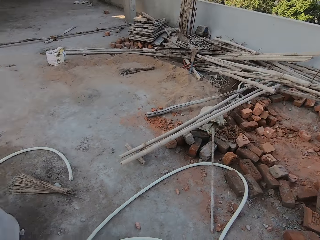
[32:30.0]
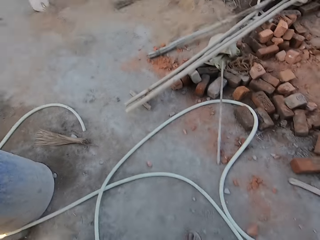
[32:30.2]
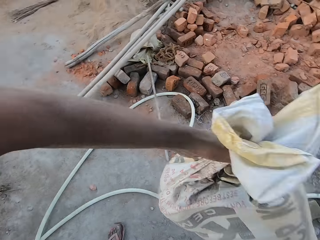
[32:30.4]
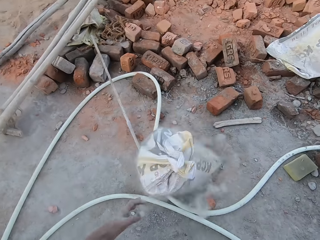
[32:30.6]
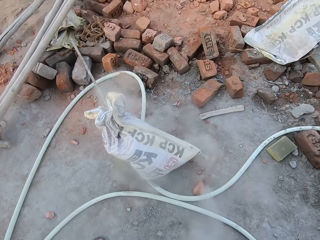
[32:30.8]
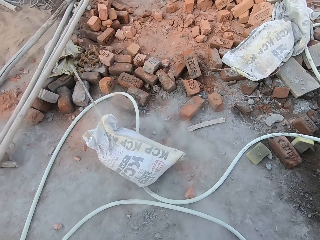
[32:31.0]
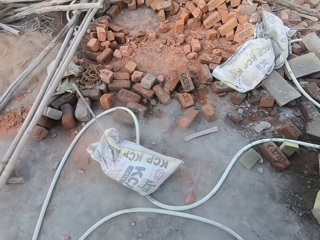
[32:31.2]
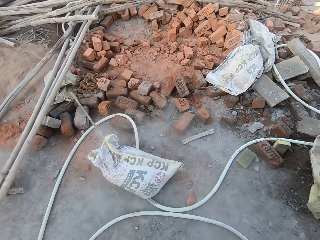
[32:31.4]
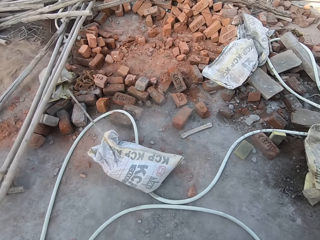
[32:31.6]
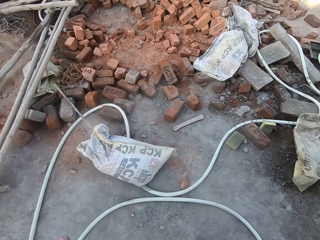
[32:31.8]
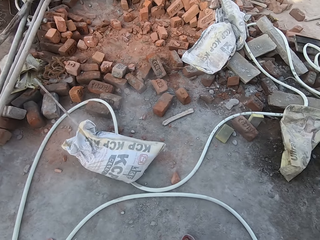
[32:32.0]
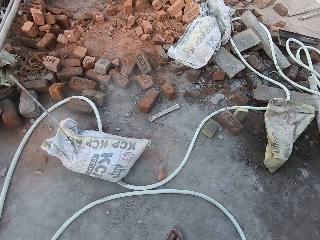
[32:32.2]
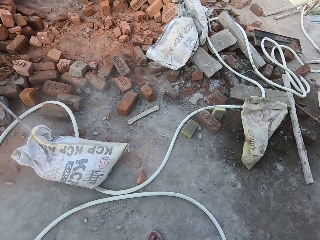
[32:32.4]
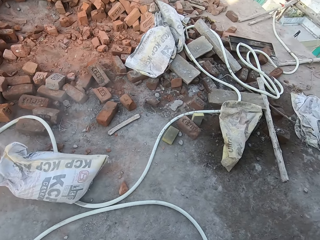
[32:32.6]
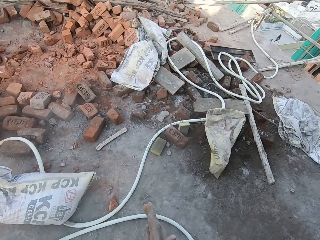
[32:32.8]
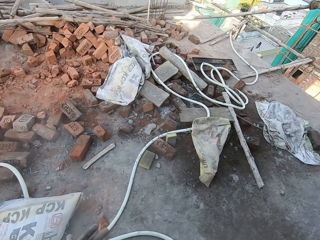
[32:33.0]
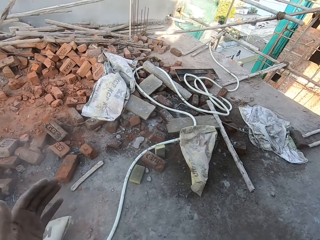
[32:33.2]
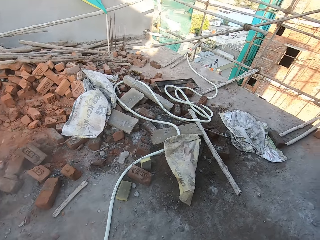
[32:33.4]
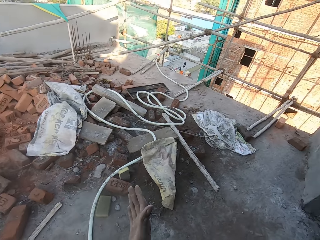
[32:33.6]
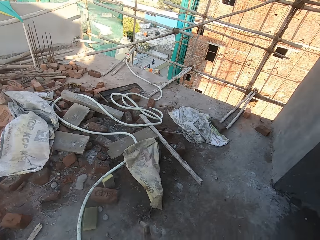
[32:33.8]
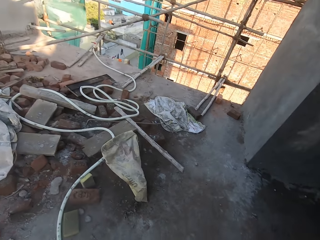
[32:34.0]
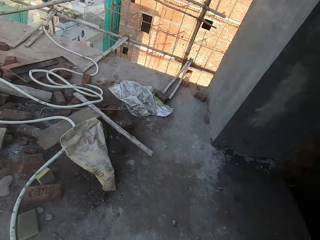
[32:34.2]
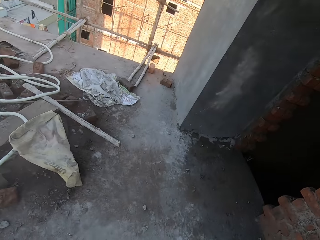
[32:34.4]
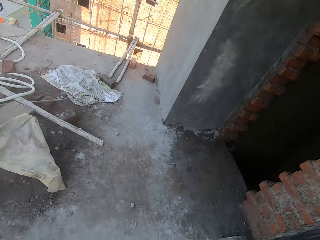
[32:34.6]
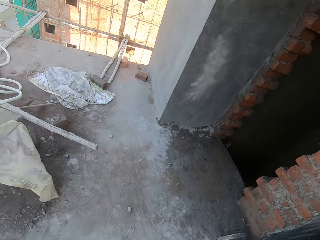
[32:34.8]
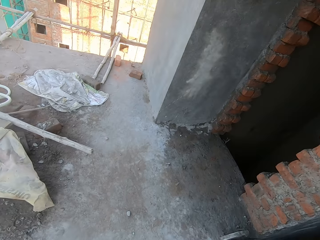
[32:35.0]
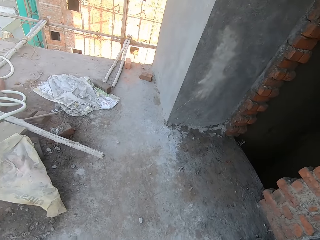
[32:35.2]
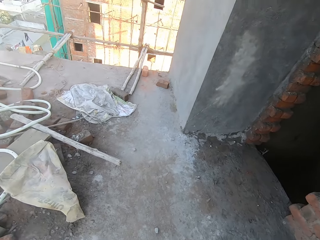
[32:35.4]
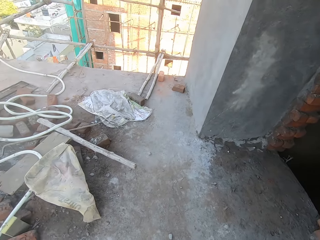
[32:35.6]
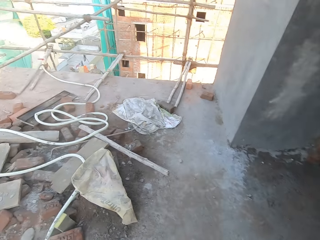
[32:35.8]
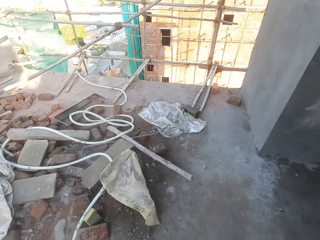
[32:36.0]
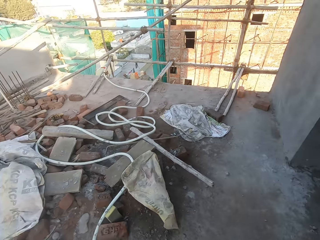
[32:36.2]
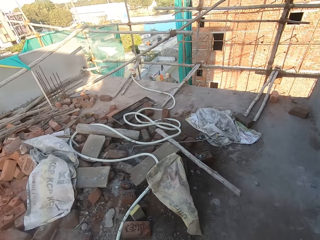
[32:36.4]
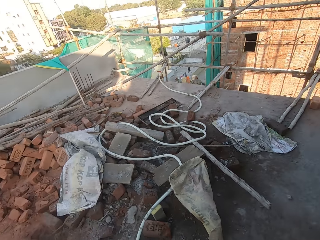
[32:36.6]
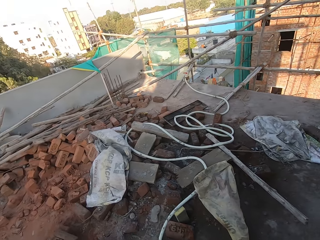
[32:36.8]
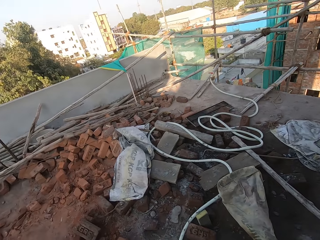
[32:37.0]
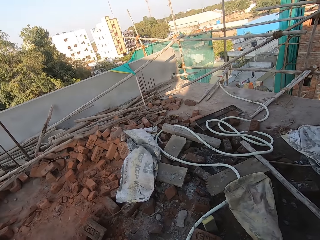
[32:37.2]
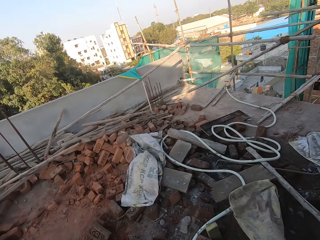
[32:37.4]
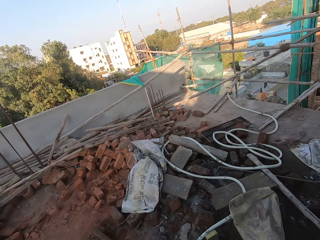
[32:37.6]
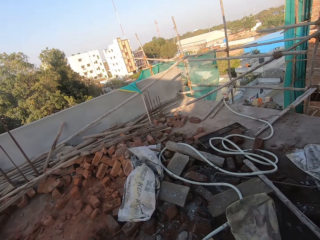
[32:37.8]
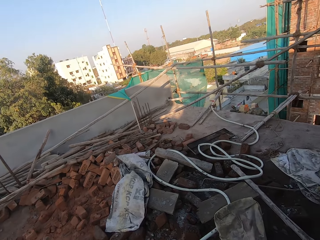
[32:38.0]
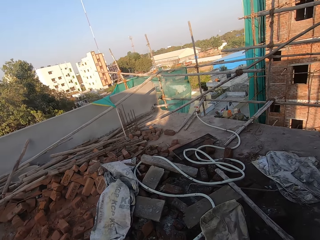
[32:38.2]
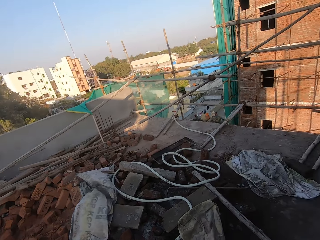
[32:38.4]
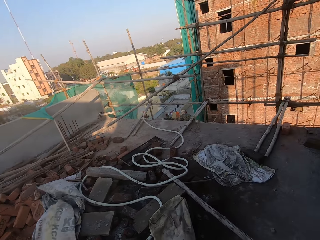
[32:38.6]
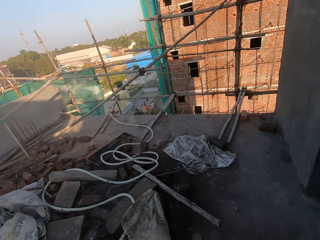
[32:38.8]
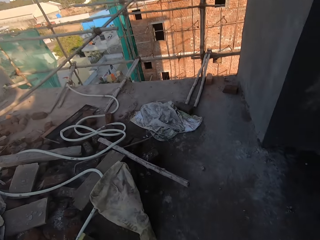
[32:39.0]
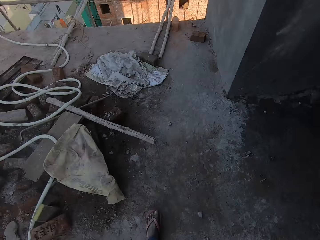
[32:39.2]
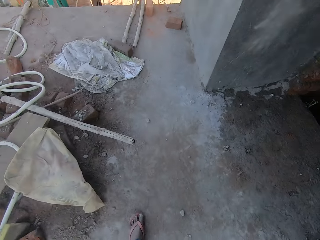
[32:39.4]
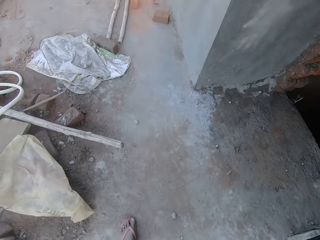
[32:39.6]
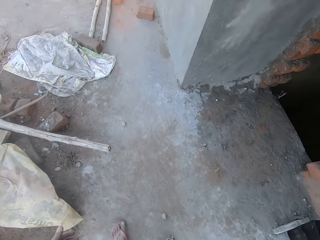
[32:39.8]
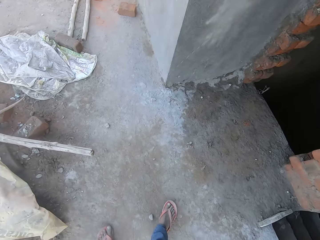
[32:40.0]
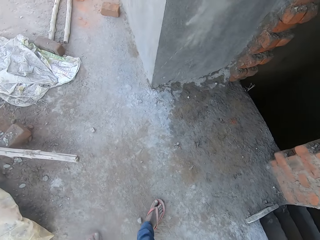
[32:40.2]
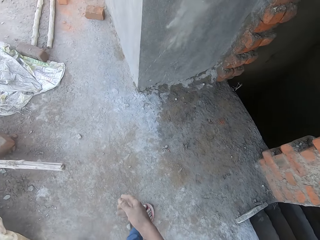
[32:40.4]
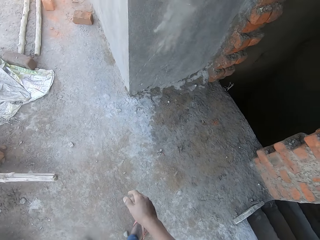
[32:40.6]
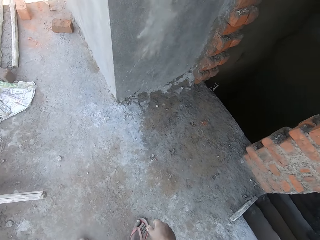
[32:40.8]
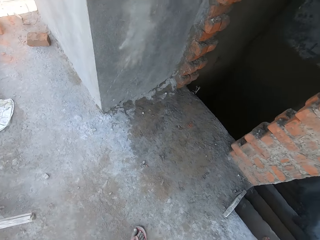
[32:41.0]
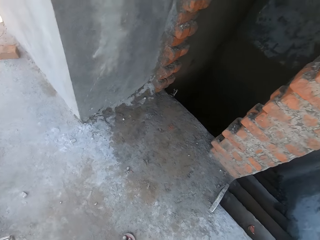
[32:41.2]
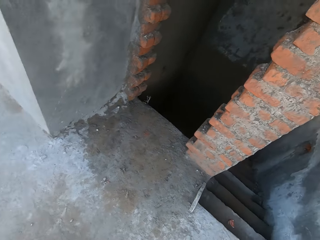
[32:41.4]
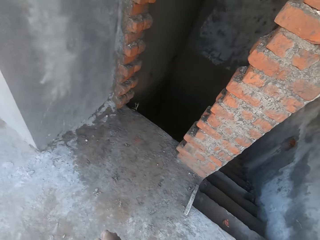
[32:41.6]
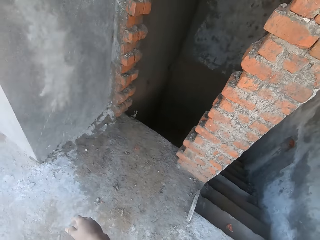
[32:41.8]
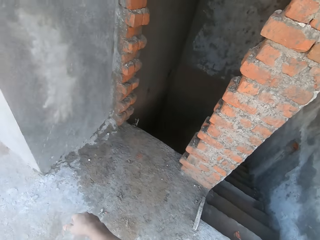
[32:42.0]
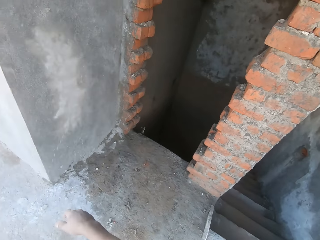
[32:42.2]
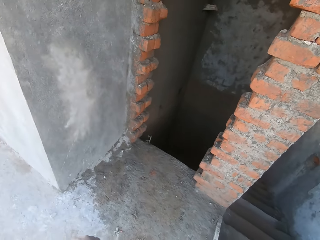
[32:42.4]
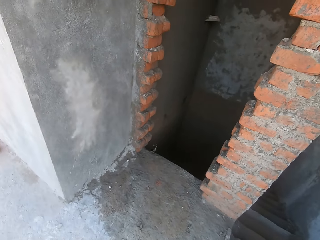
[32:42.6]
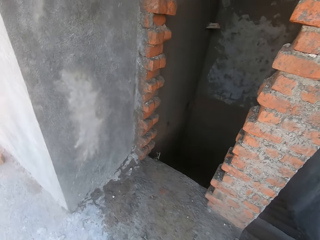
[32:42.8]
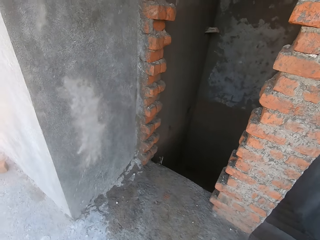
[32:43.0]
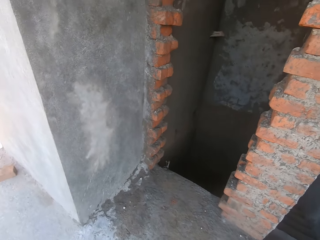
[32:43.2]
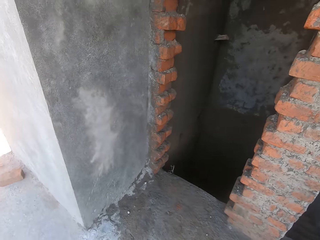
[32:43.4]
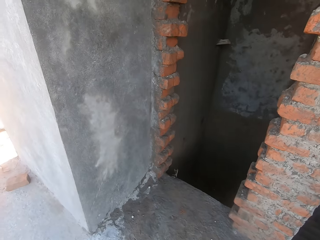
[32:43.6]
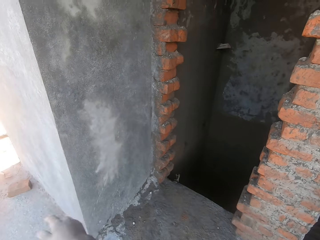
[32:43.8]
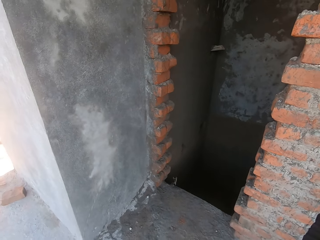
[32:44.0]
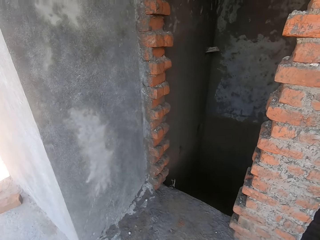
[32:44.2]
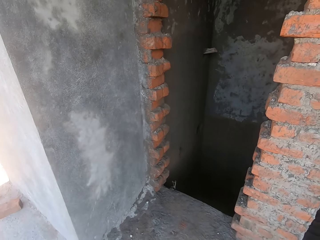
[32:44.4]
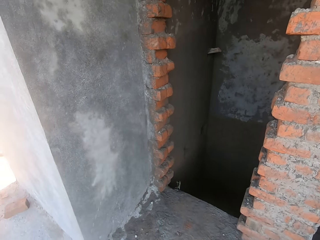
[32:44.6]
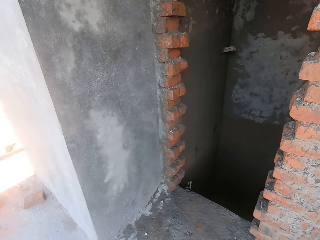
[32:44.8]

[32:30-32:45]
The camera wearer brings down a sack bag from his head with his left hand. He drops the sack bag in his left hand on the ground. He walks around the built house. He dusts his hands. He walks around the built house repeatedly.

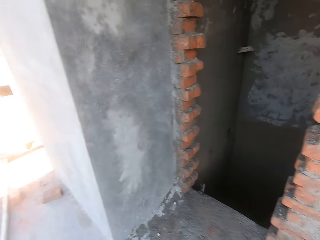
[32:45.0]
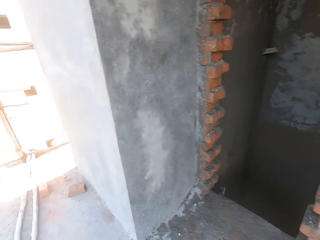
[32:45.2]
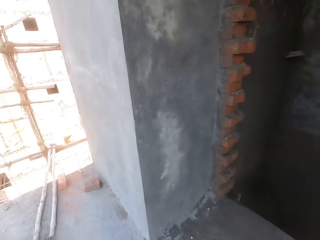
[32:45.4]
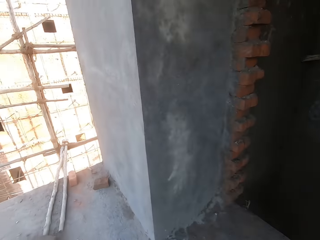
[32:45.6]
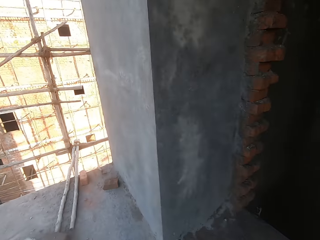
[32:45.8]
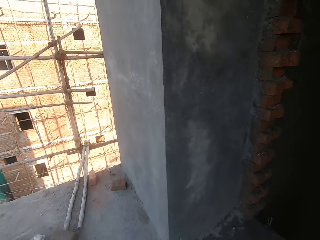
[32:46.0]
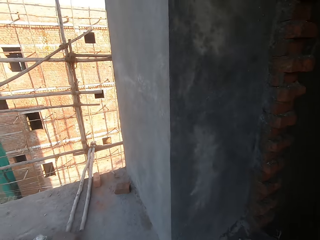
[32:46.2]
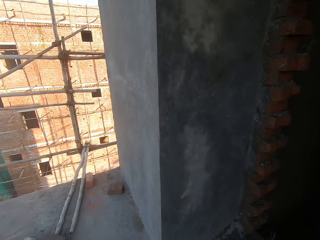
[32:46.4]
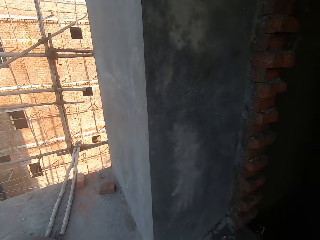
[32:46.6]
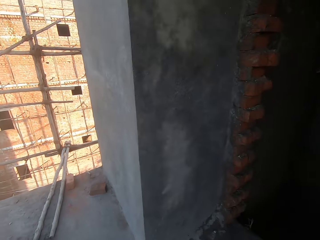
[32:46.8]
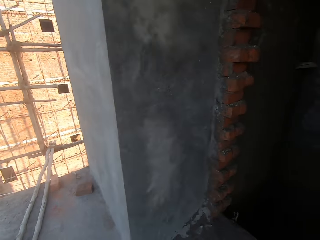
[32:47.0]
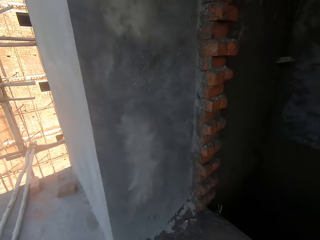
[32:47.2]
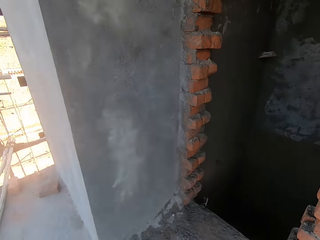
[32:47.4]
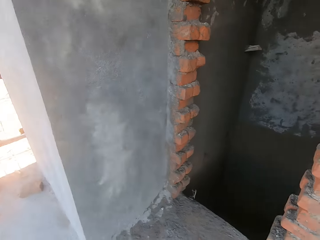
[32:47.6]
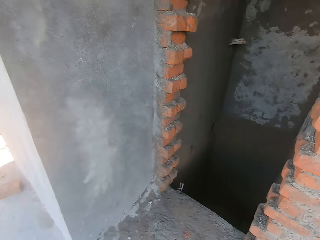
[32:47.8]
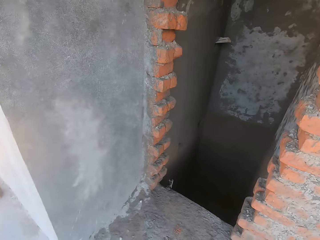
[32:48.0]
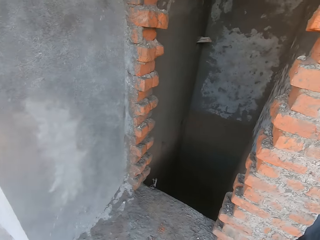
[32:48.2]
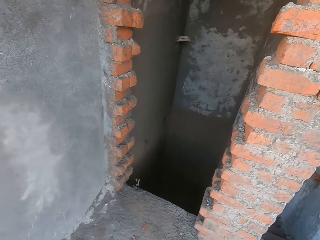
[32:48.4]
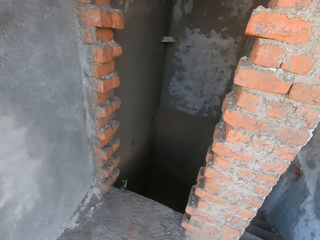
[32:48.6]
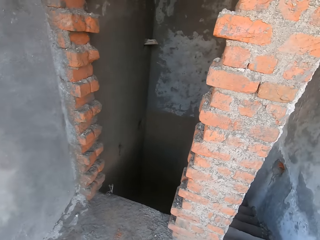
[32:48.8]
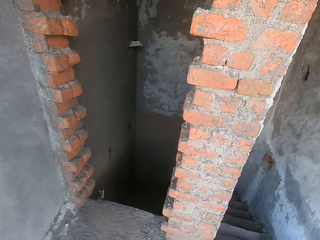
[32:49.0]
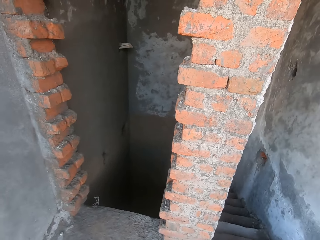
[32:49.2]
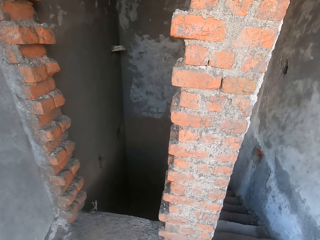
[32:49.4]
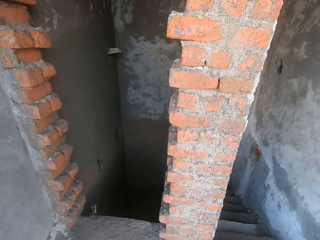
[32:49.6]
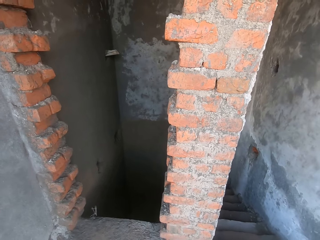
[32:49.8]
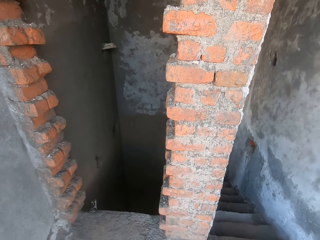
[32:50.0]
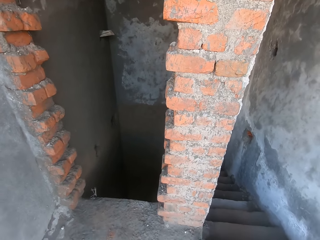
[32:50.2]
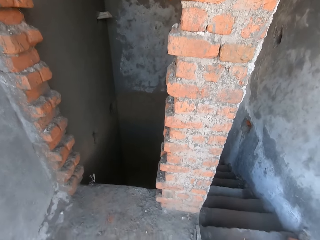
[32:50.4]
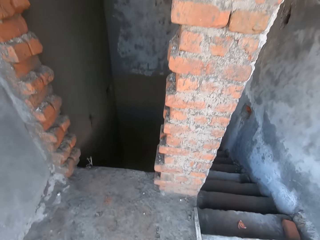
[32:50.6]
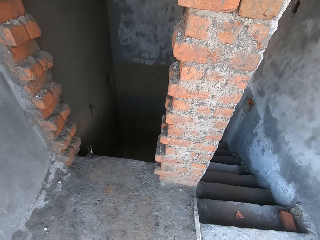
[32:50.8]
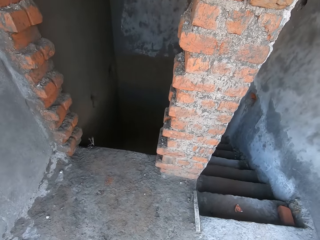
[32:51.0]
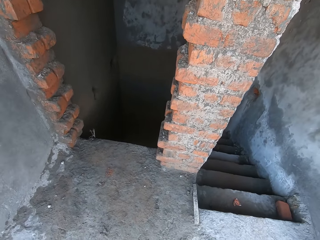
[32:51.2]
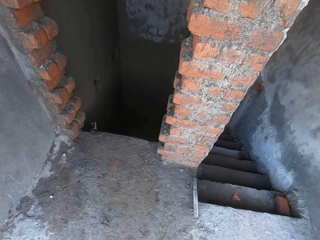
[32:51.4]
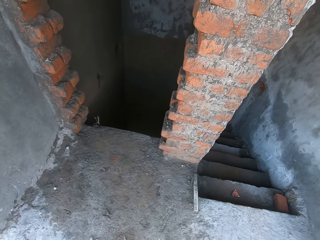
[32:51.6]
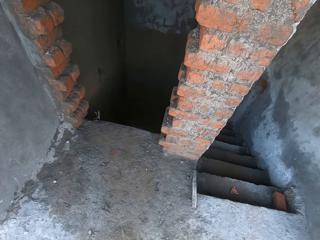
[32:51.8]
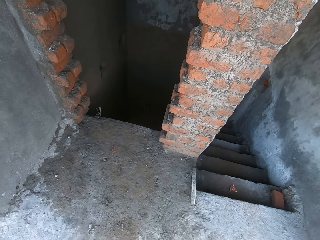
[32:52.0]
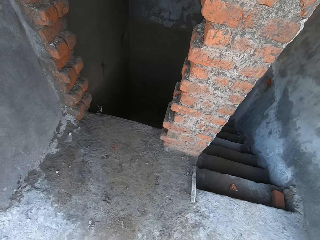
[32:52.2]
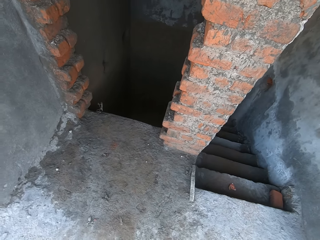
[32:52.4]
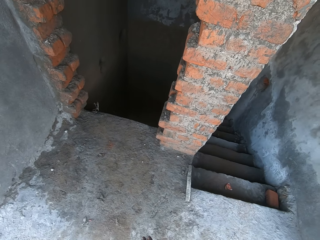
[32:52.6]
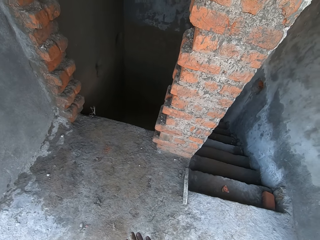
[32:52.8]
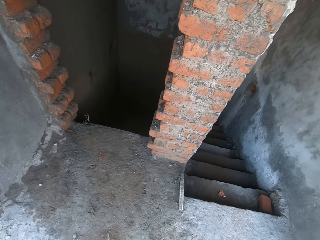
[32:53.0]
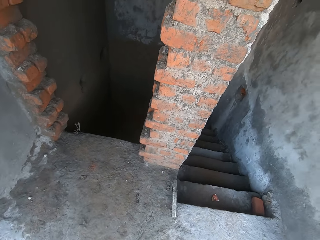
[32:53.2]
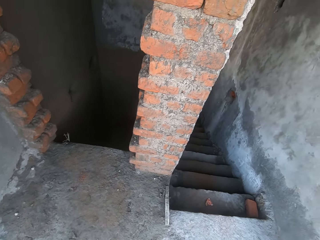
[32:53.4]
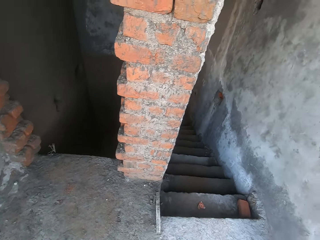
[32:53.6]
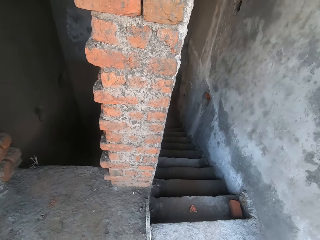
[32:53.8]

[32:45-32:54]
The camera wearer looks around the built house. They look around the built house repeatedly.
